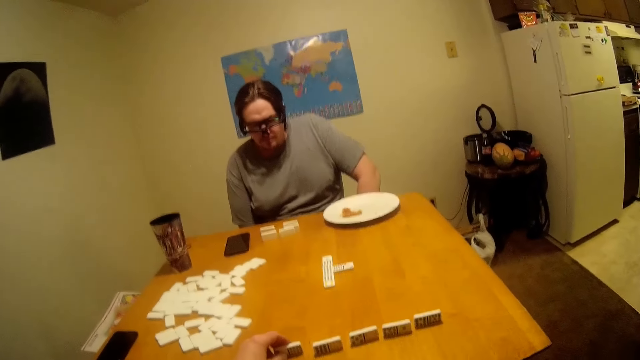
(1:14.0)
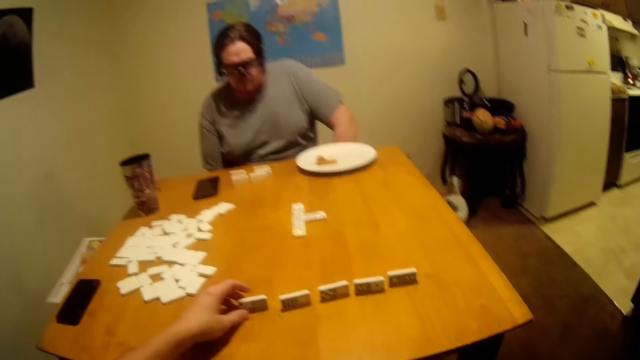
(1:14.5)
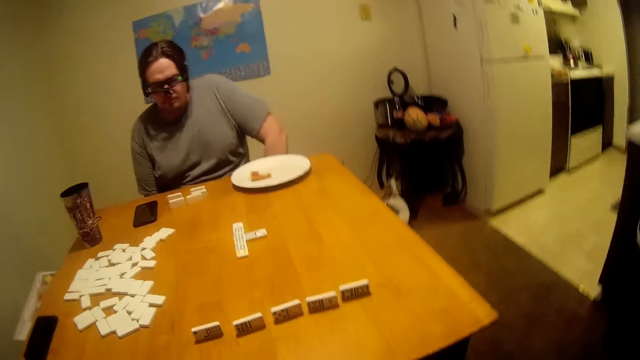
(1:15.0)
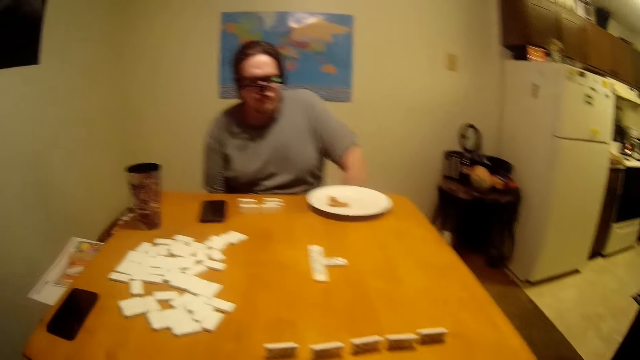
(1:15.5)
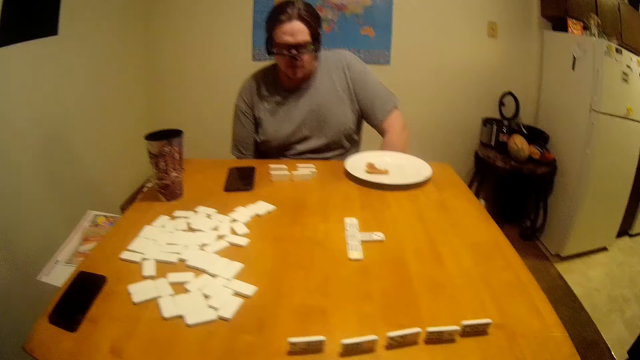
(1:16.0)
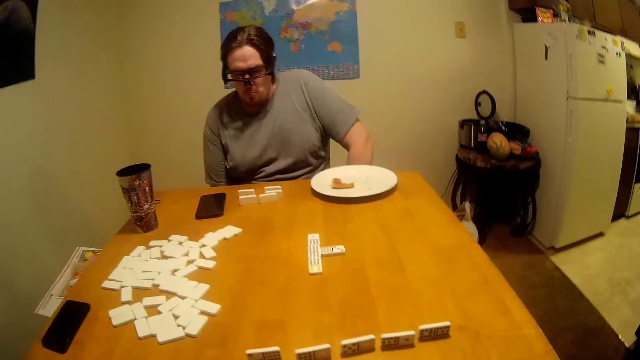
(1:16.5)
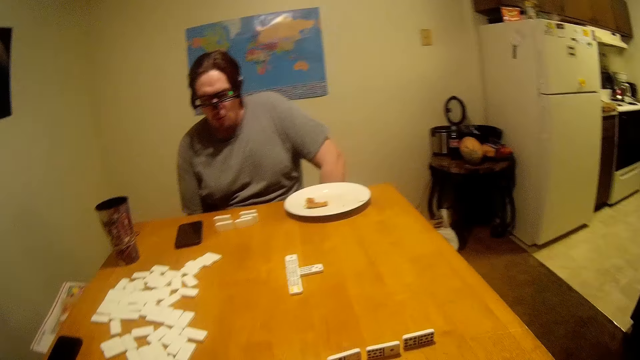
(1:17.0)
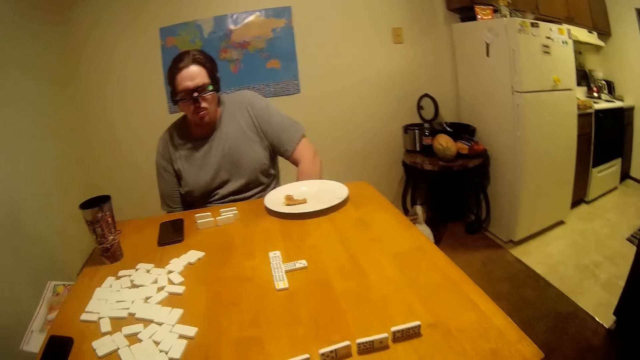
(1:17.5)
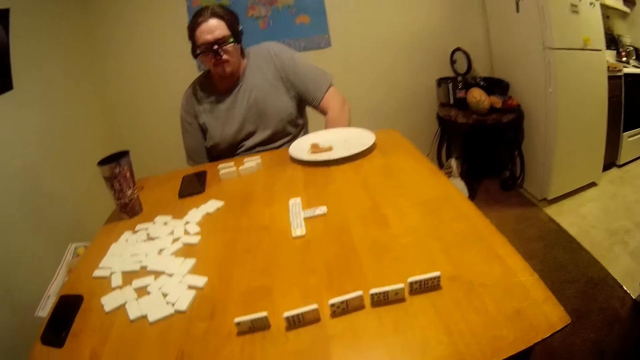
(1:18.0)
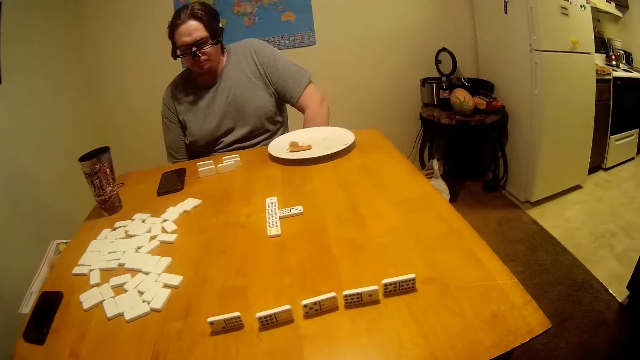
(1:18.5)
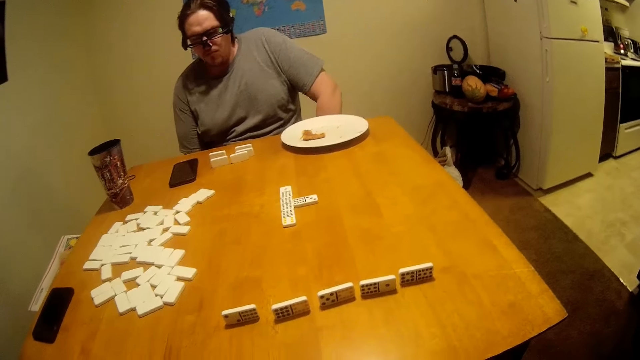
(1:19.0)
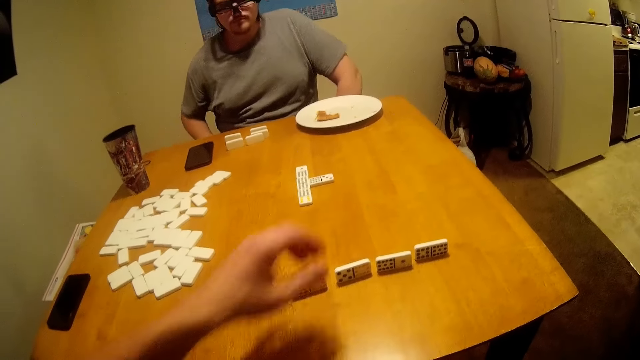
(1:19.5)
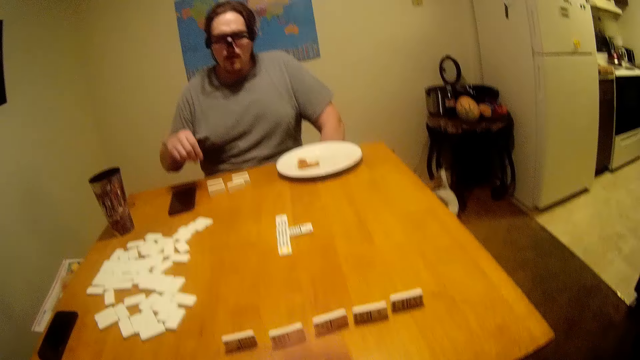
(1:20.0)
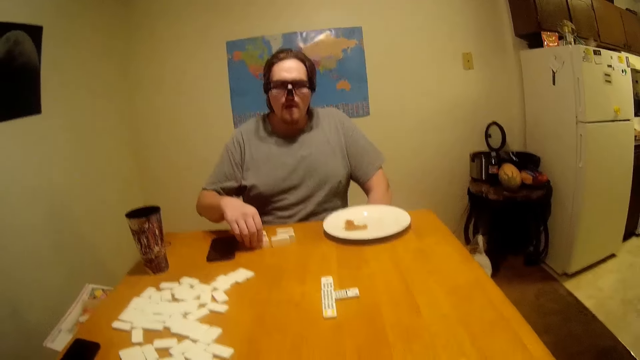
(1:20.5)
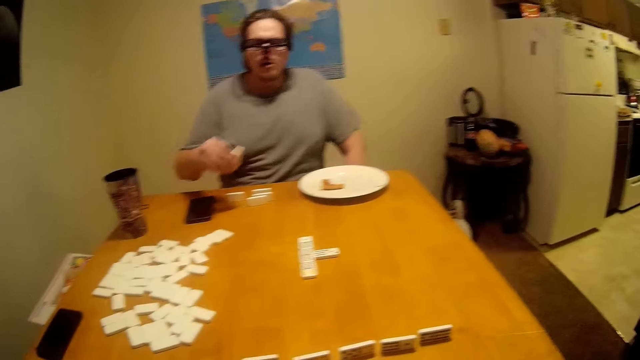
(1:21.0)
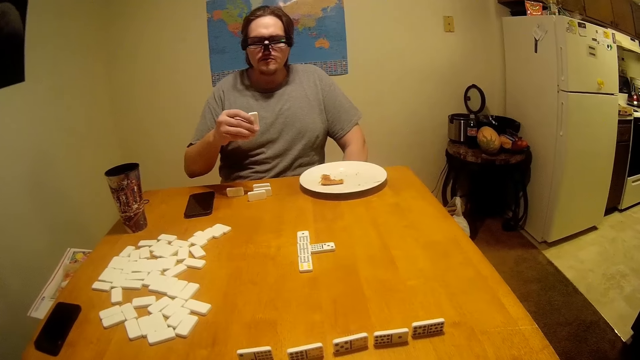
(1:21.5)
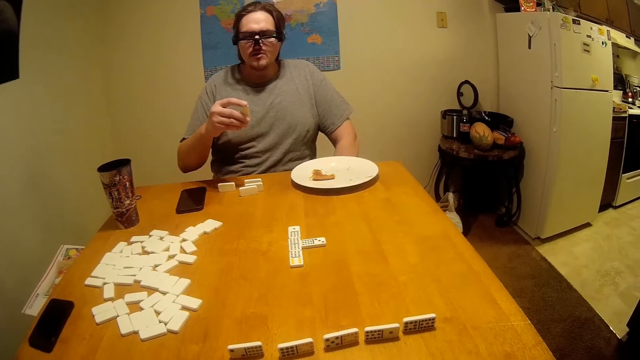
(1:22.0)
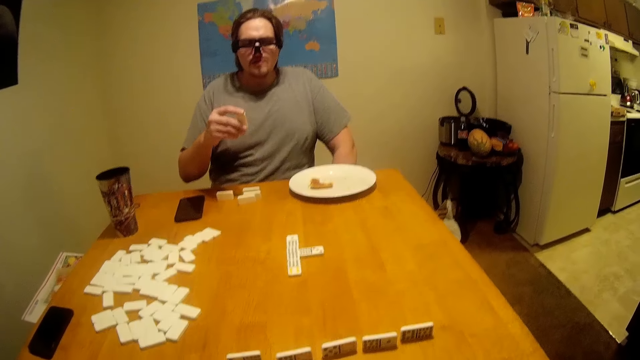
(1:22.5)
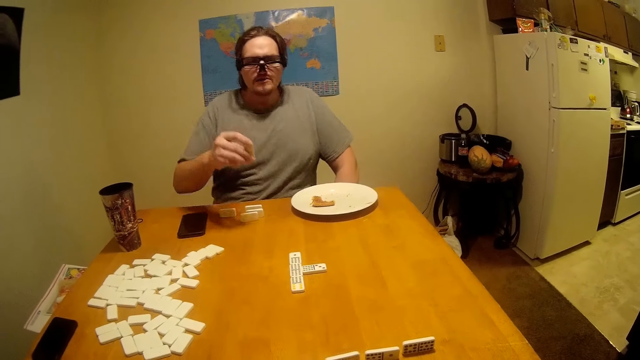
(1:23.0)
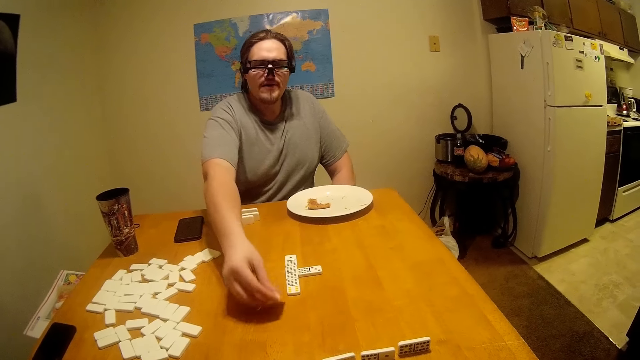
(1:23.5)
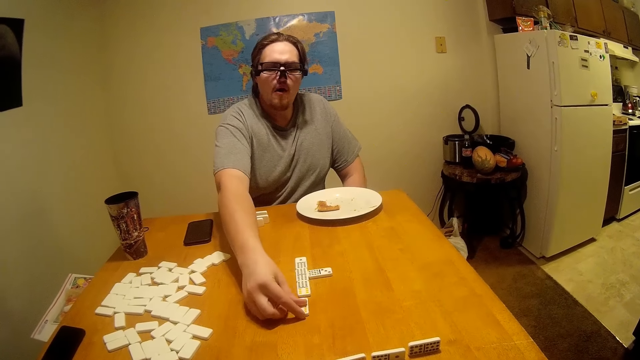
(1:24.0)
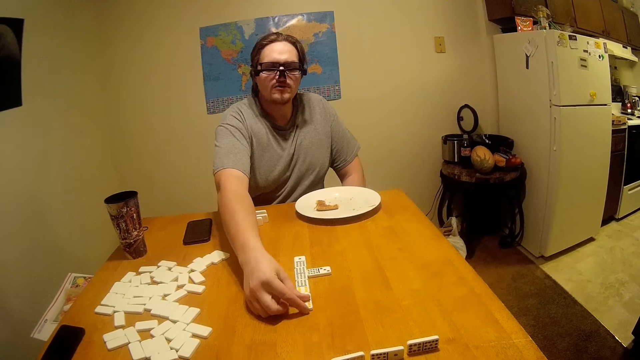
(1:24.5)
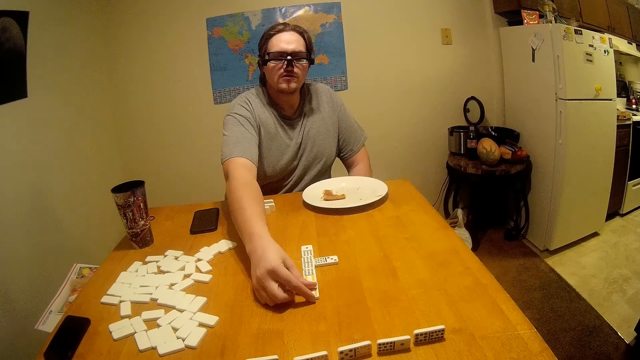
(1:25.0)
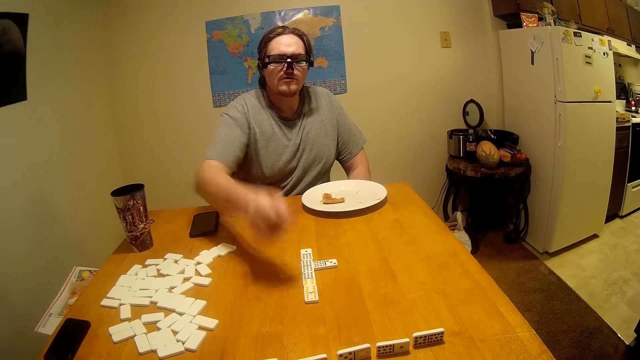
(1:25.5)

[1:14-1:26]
The camera wearer picks the Ludo. They look around. They pick the Ludo. A man picks a piece of Chinese board game from the table. The man lifts the Ludo. He puts the piece of Chinese board game on the table.

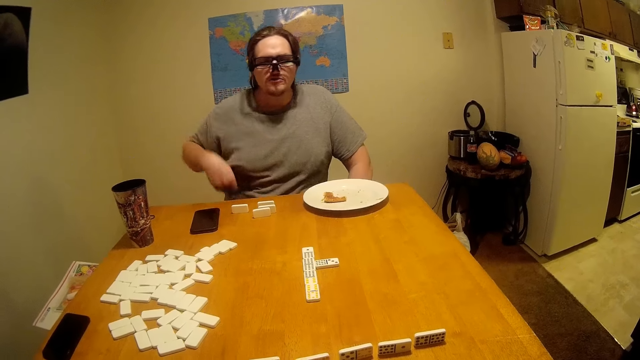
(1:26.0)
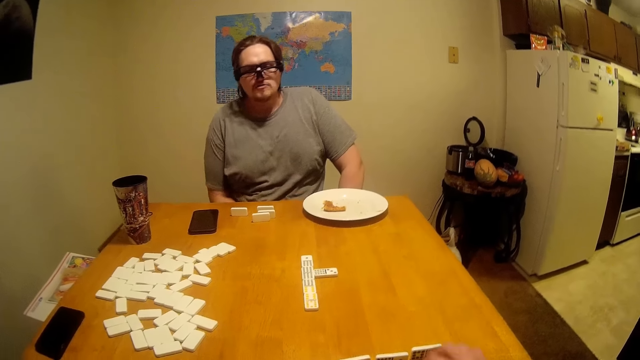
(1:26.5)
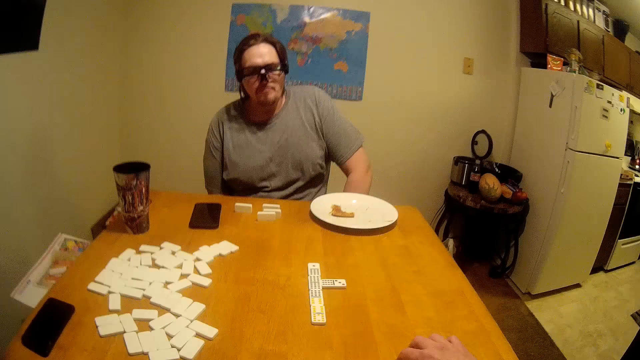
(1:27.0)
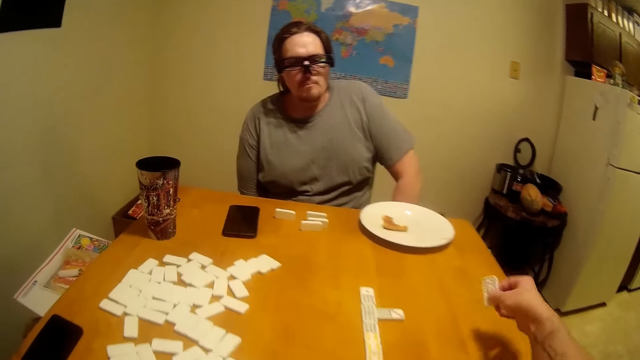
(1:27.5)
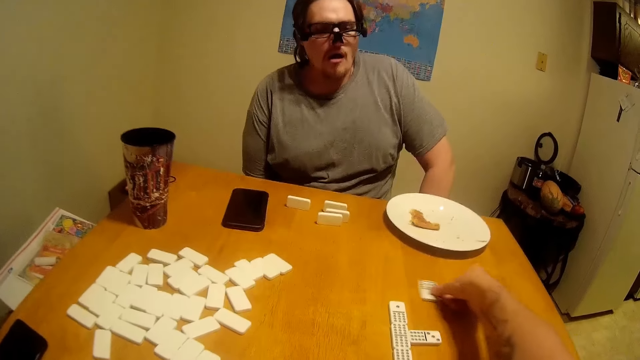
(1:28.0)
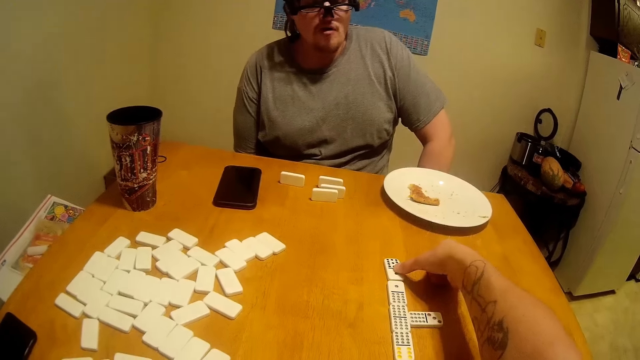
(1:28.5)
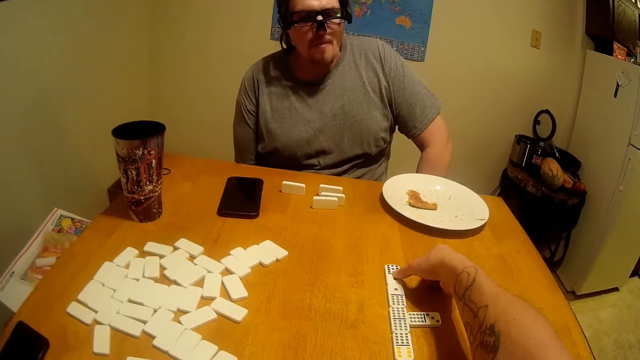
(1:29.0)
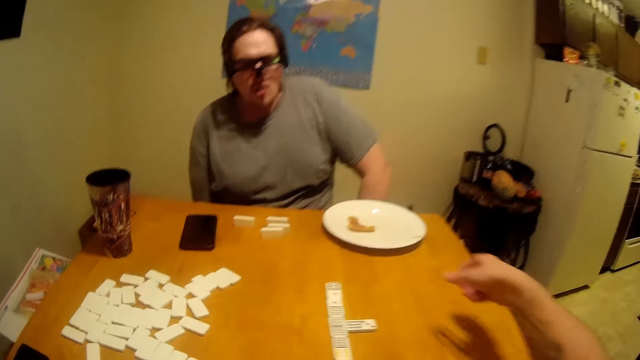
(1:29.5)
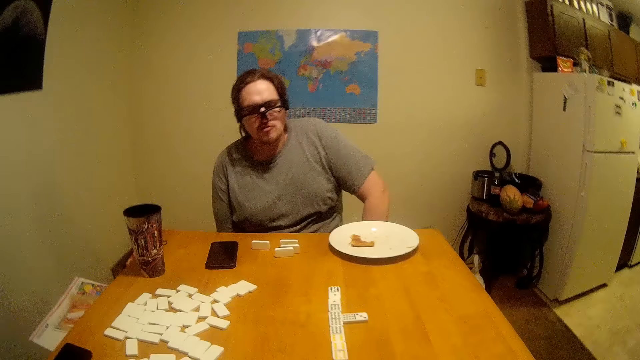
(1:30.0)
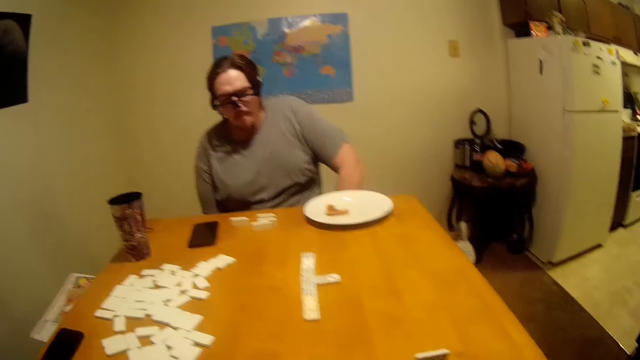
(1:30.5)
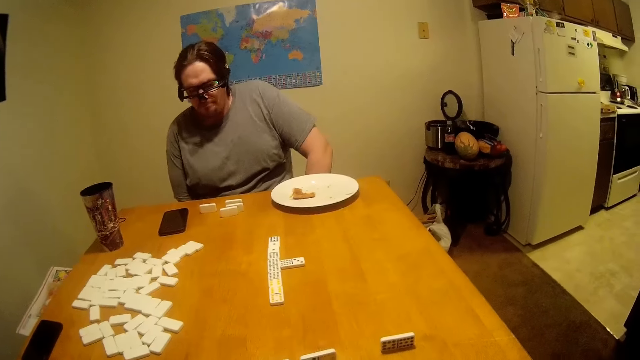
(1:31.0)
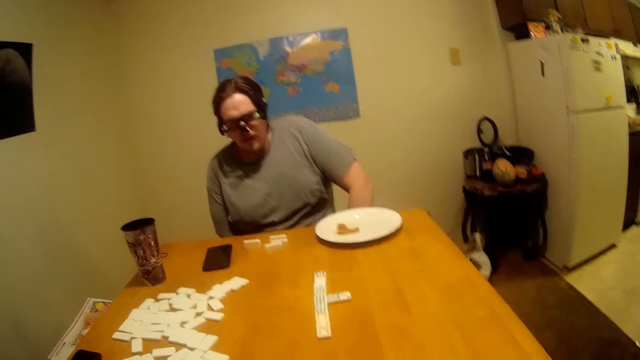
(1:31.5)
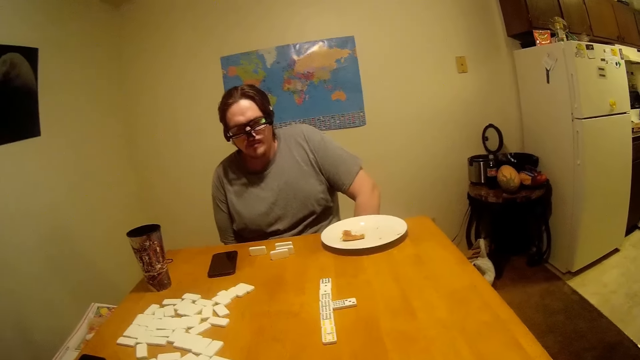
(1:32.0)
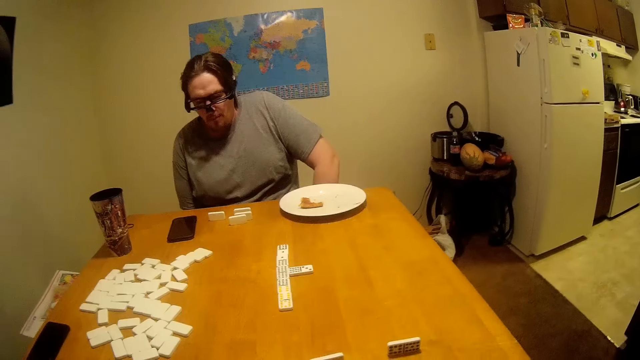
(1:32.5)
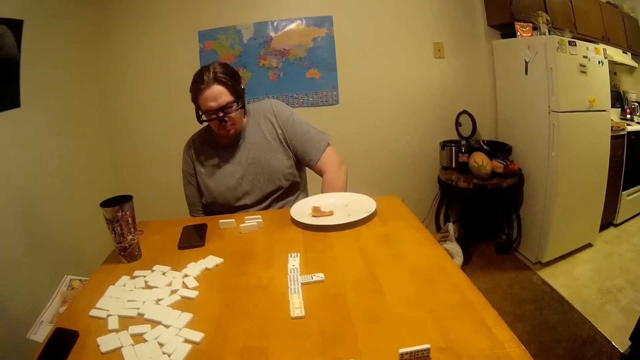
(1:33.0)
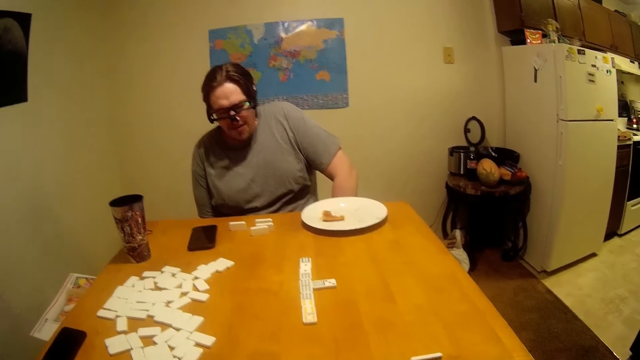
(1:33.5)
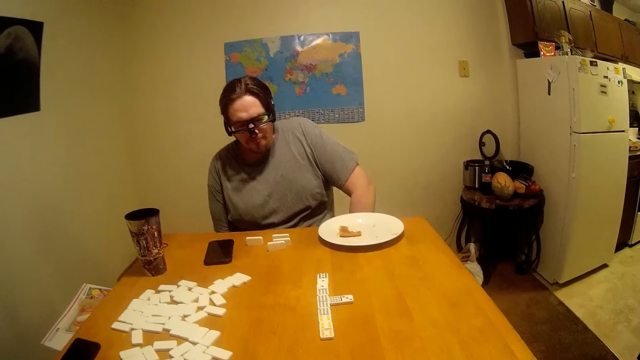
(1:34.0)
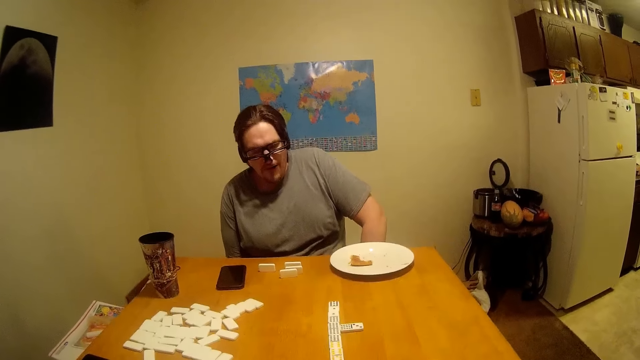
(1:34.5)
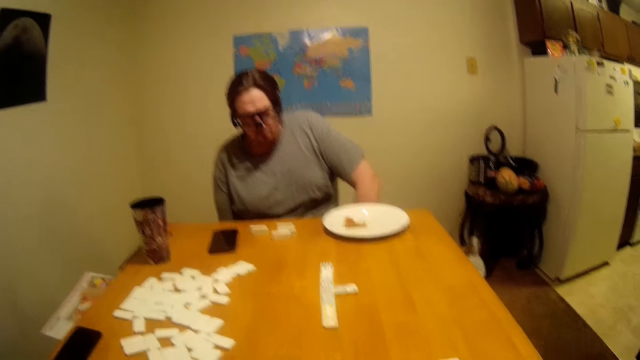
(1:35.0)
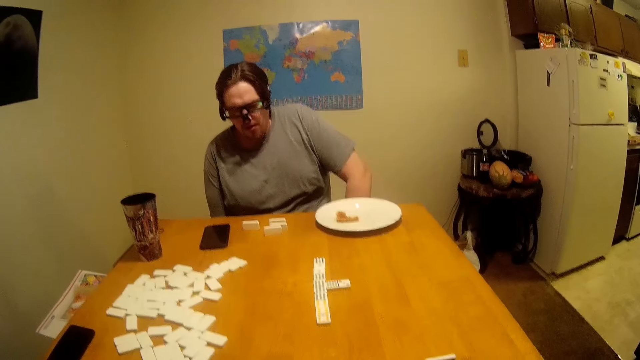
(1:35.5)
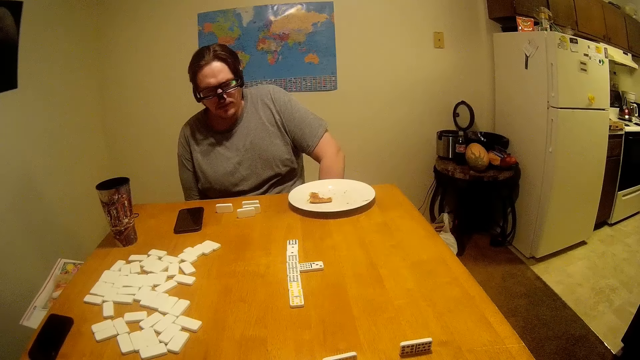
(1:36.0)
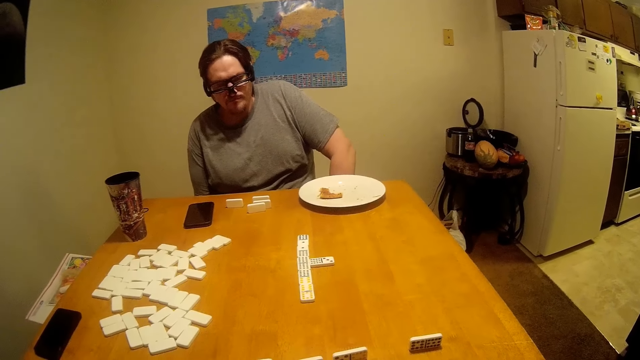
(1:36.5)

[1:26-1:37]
A man moves the hand. The camera wearer puts a piece of Chinese board game on the table. The man chews and talks.
